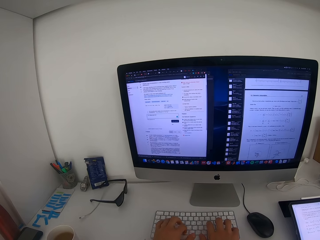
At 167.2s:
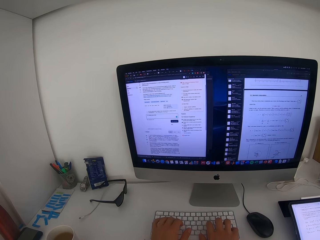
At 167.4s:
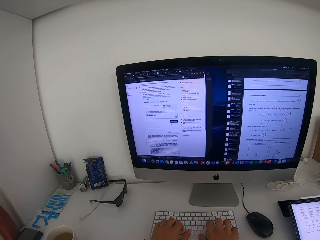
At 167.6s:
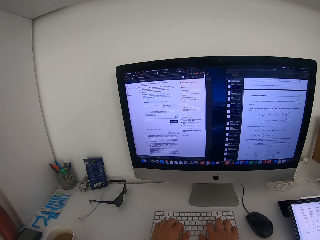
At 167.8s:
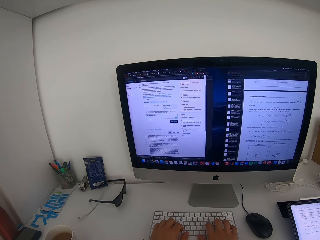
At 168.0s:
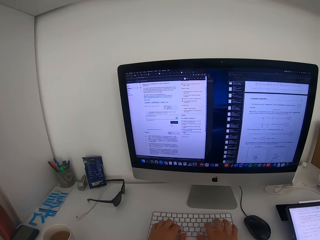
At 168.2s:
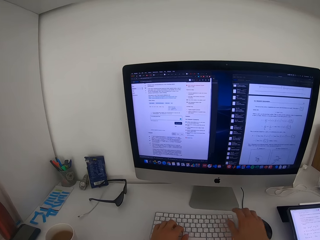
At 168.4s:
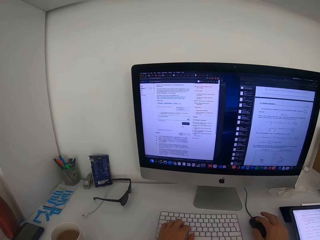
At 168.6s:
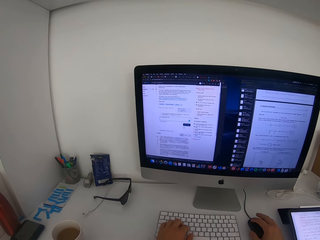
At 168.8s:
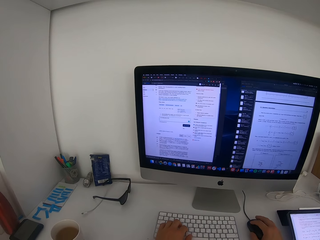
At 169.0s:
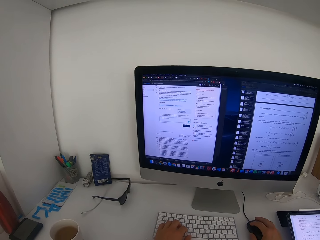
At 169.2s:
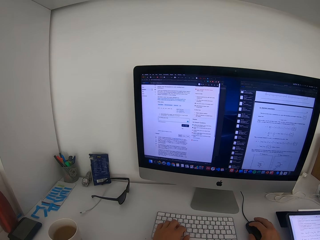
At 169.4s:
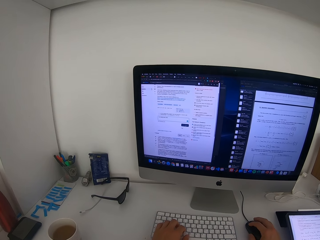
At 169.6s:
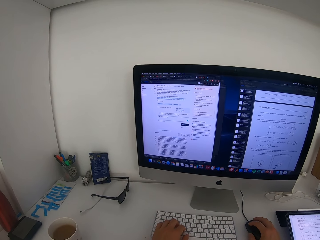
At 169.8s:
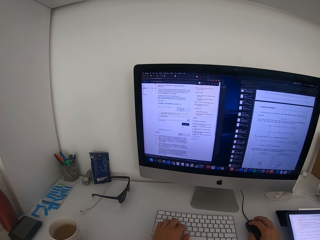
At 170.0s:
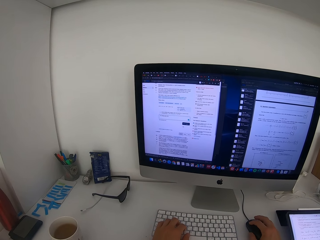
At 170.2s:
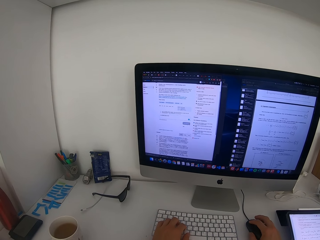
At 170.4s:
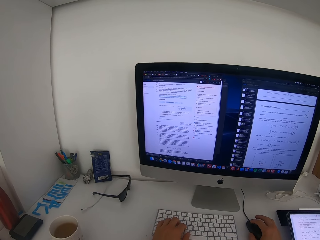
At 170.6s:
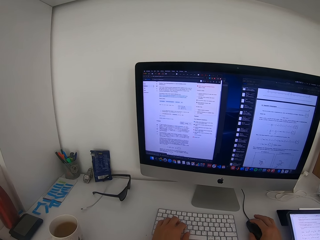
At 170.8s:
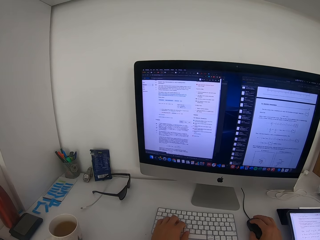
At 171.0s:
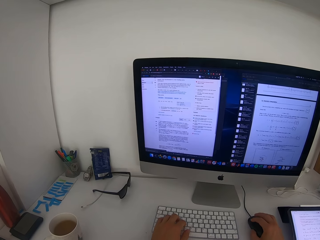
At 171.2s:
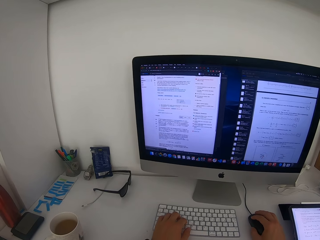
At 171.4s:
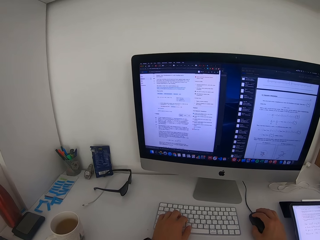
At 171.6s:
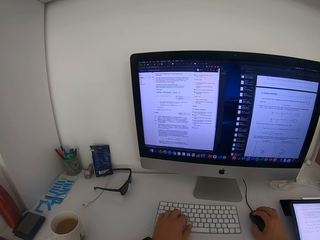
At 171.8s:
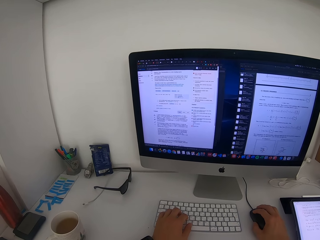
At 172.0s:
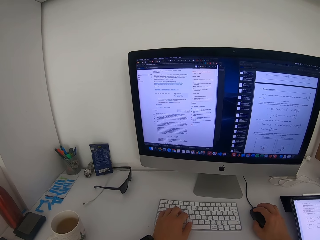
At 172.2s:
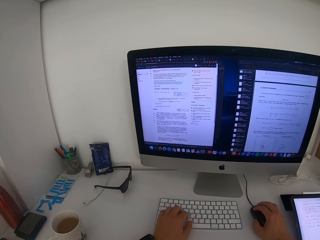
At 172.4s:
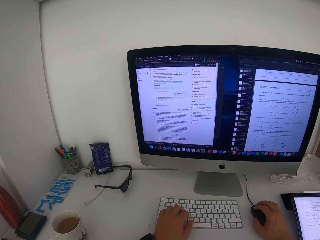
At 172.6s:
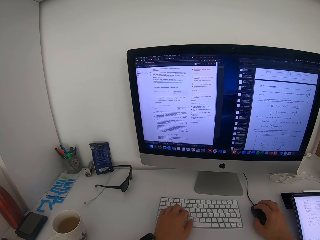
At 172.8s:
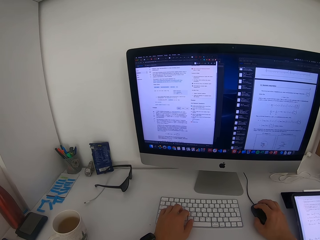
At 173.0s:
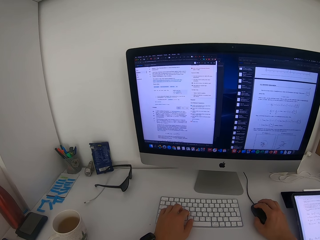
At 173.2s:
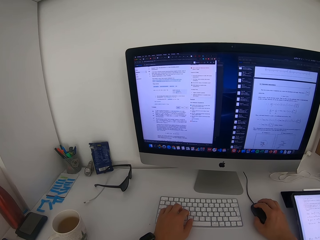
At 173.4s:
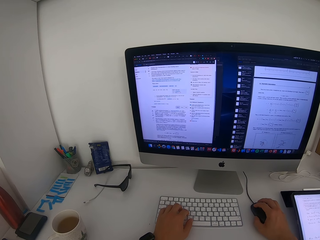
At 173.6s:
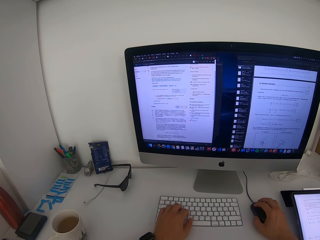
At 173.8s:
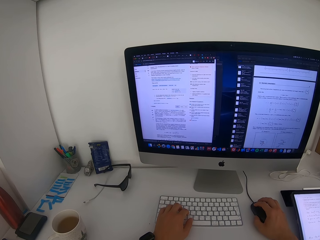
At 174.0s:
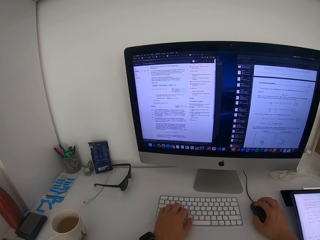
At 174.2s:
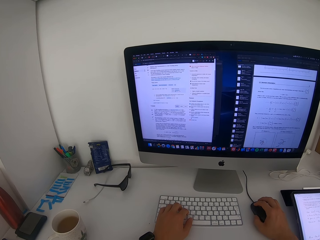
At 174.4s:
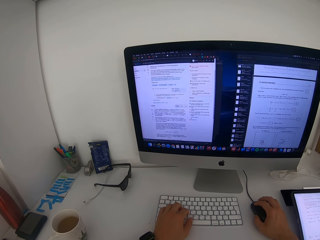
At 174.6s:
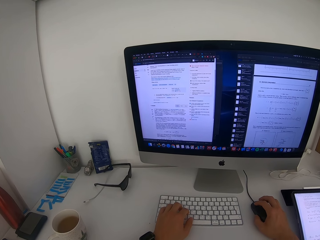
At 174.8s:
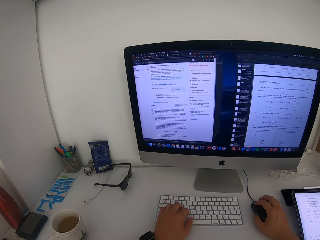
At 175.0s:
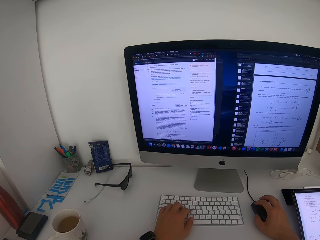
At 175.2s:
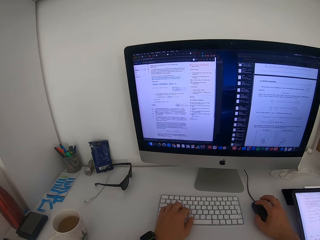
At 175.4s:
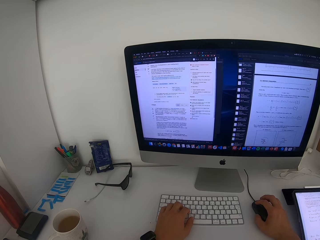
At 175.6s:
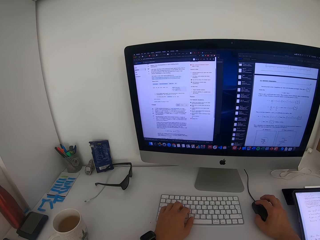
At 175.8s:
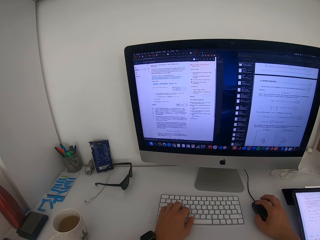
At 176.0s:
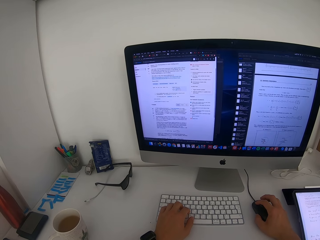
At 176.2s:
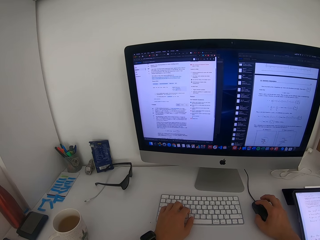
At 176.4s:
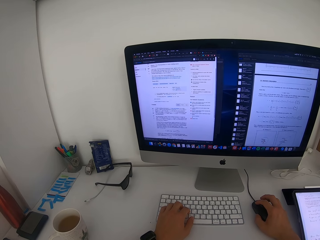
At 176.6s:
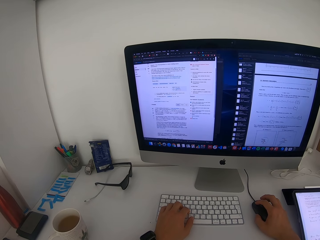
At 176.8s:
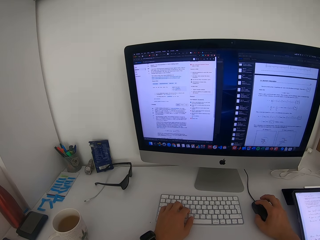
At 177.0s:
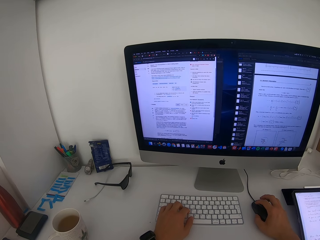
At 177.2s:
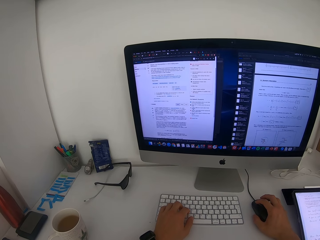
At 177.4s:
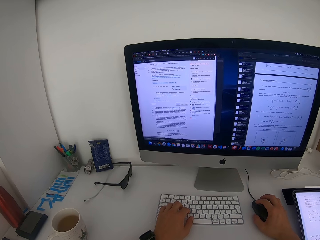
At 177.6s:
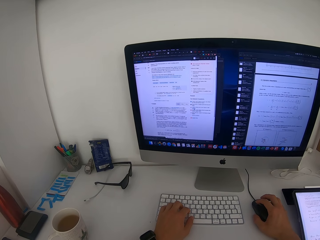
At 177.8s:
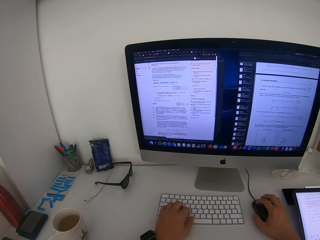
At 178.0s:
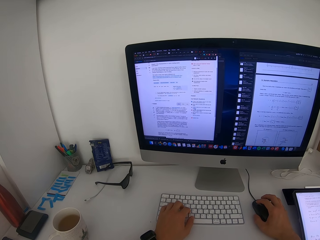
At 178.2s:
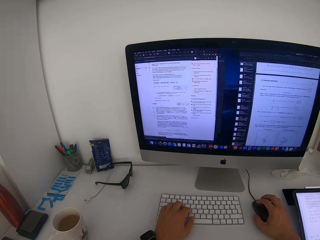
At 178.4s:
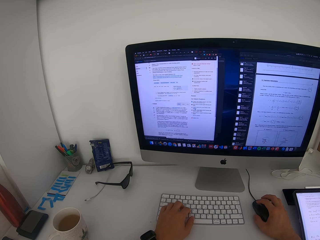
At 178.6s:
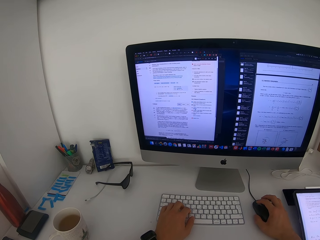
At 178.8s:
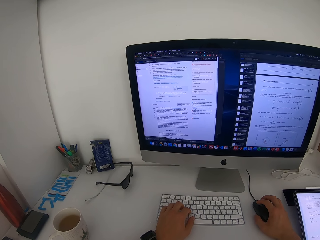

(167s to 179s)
The camera wearer looks at the monitor screen. They type. They hold a mouse. They click on the mouse. They look at the monitor screen.

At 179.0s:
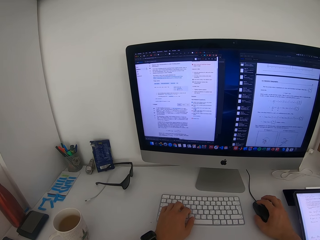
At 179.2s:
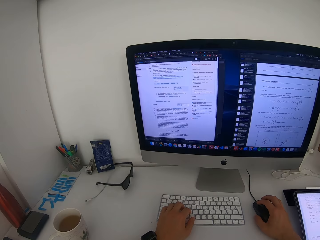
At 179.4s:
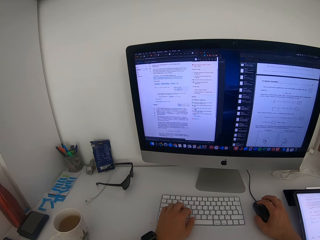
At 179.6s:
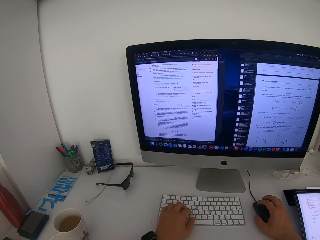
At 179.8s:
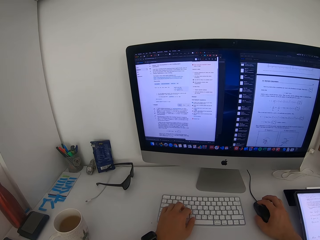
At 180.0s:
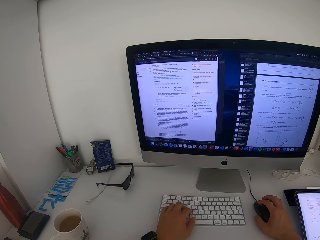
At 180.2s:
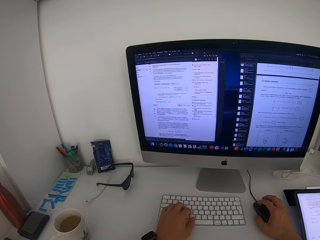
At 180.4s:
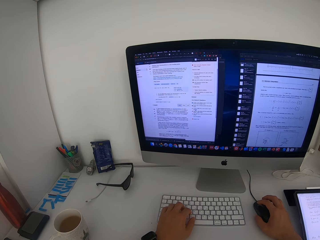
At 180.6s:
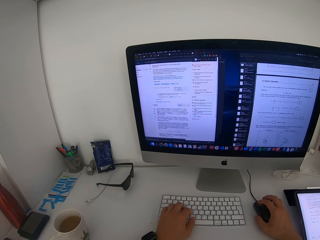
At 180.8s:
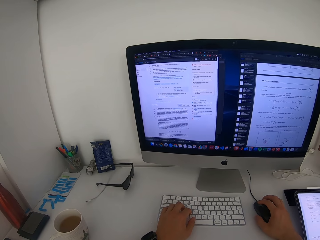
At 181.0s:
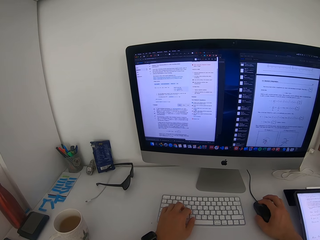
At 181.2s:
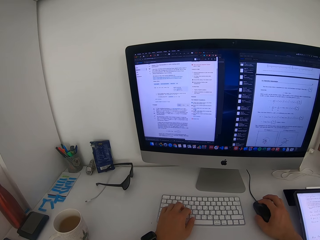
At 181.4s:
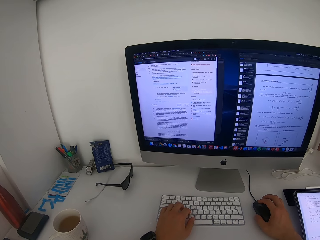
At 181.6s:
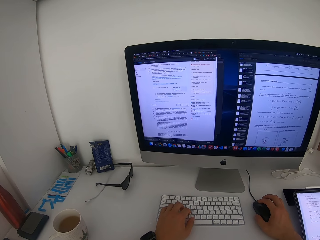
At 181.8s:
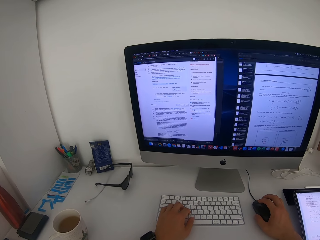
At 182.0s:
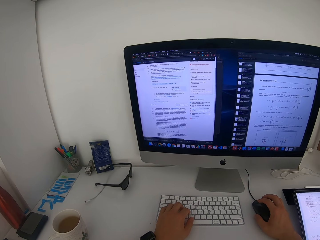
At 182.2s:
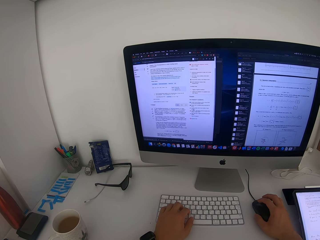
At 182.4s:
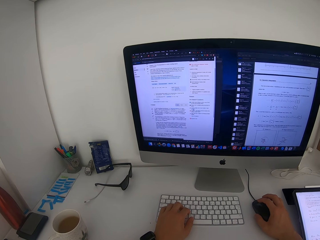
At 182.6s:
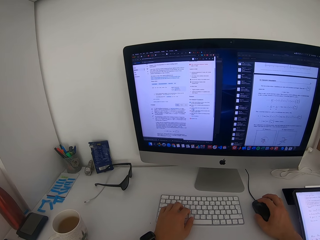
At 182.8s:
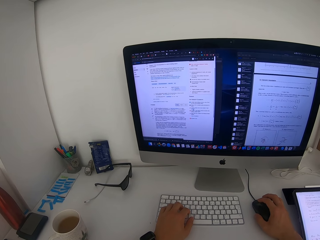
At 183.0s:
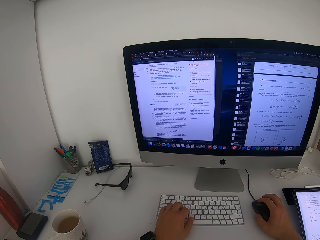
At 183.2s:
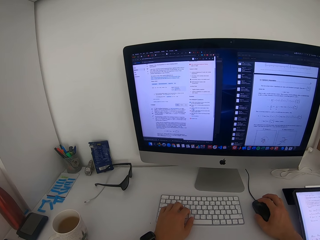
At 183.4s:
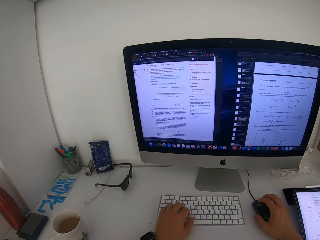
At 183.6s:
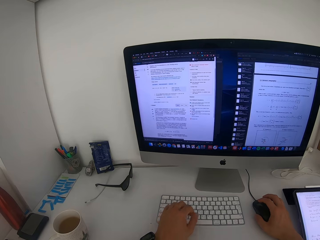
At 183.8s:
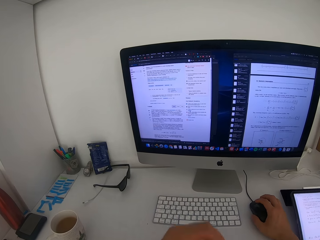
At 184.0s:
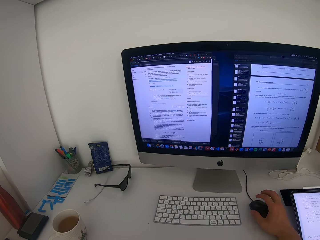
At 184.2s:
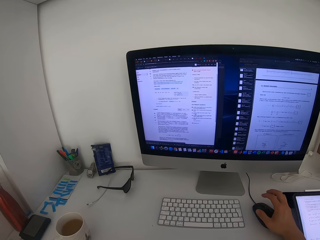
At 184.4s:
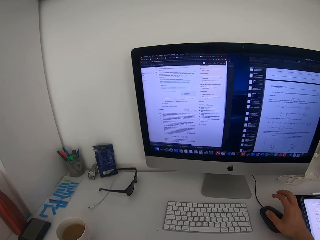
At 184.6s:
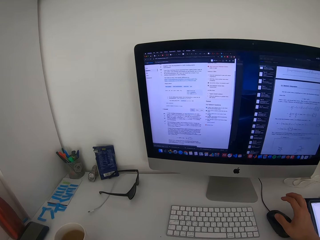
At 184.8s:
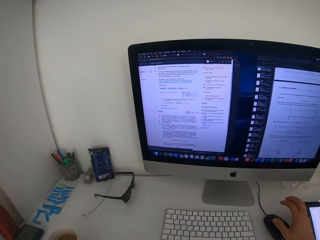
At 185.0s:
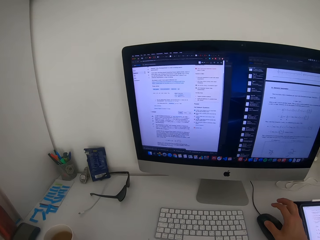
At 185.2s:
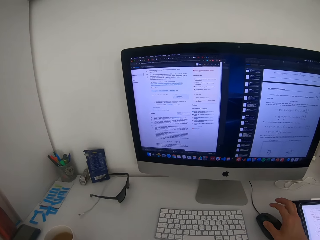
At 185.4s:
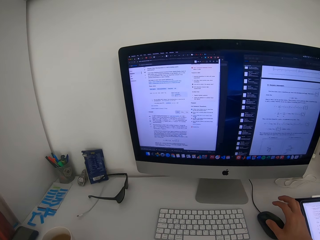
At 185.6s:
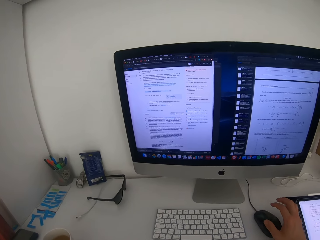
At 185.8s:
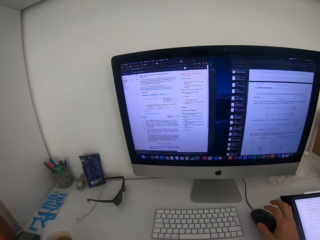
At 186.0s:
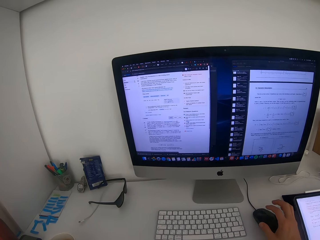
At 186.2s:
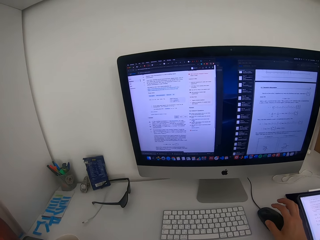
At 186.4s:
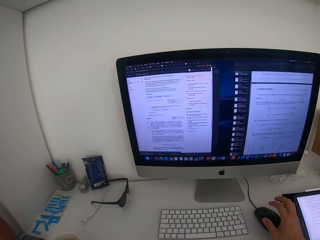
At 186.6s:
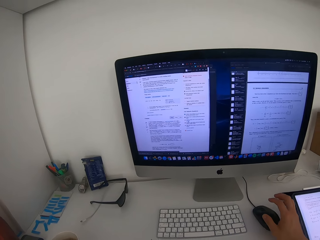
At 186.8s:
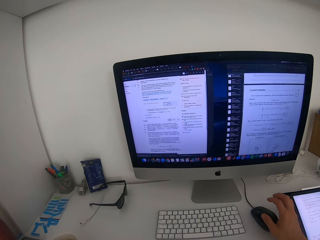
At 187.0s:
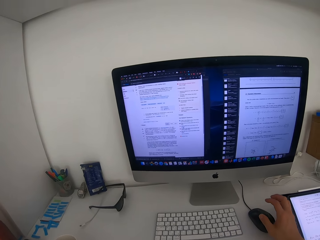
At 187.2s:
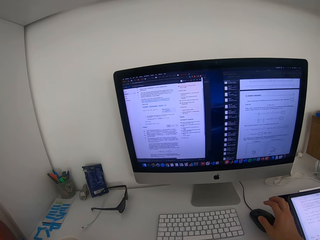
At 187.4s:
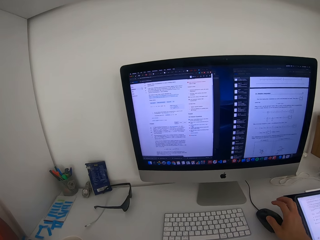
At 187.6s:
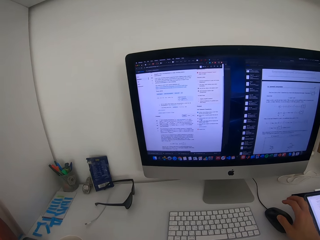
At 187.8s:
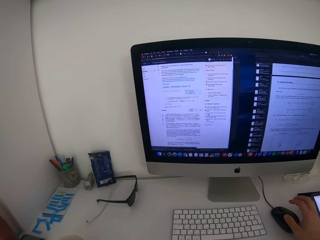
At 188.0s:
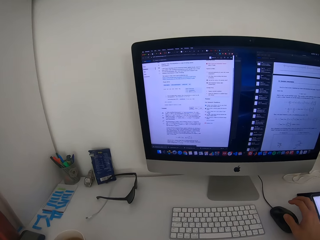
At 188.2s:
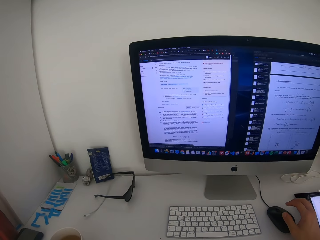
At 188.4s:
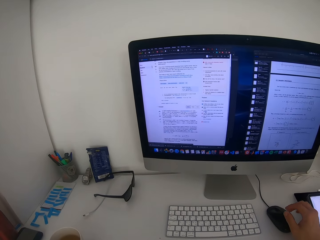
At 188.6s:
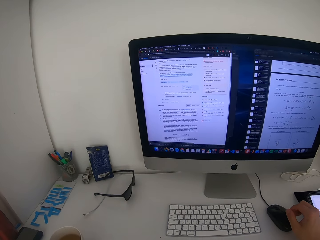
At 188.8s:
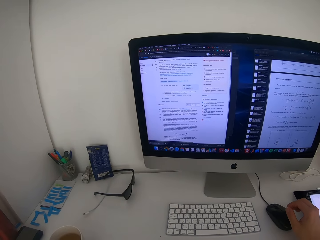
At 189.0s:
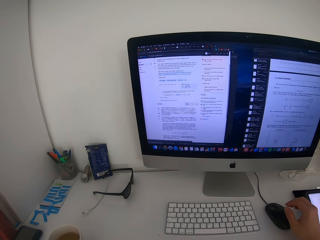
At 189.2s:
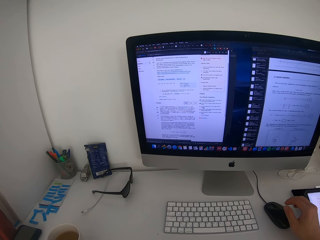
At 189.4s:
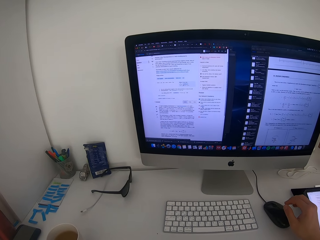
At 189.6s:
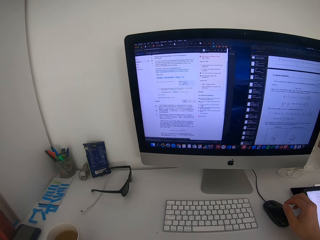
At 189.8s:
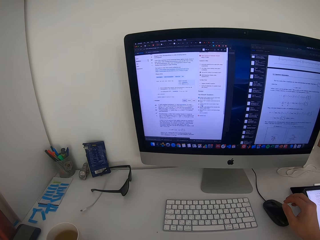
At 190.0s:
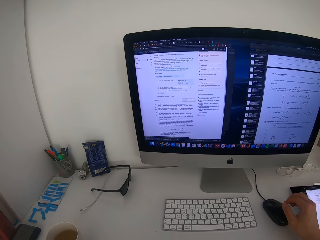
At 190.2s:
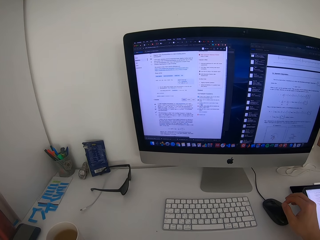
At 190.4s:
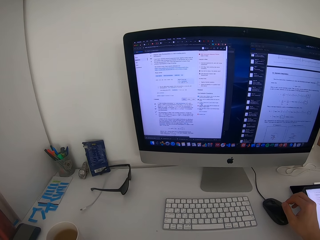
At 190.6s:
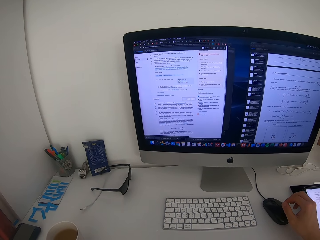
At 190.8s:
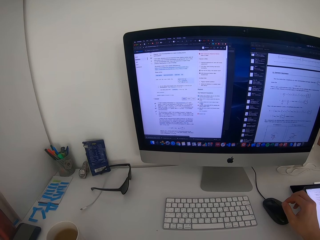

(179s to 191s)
The camera wearer does something with the left hand.
